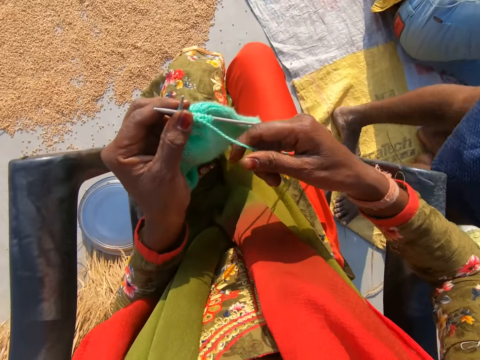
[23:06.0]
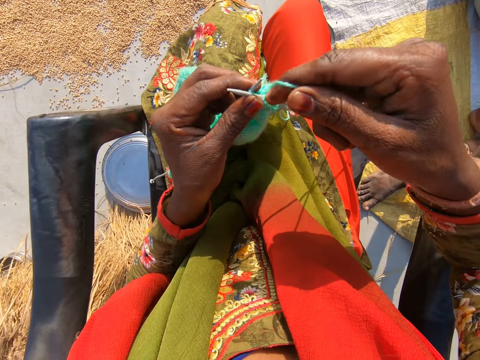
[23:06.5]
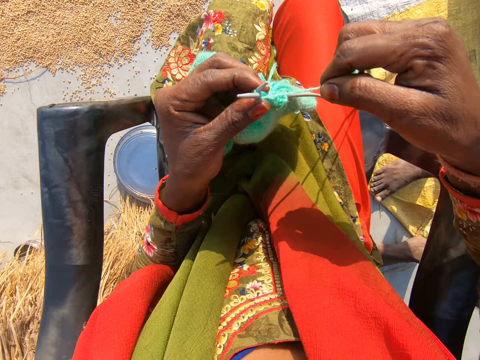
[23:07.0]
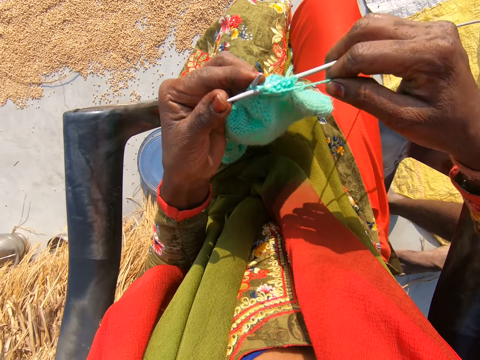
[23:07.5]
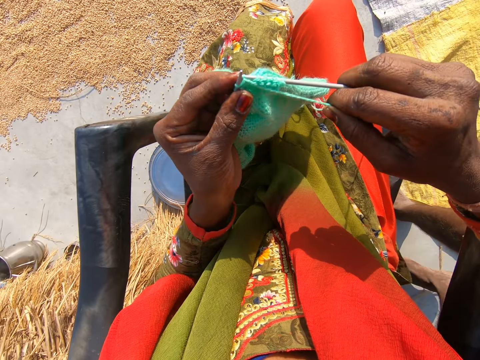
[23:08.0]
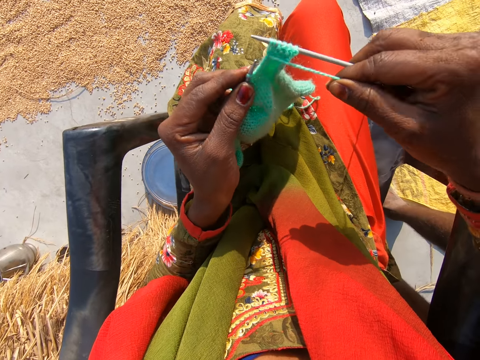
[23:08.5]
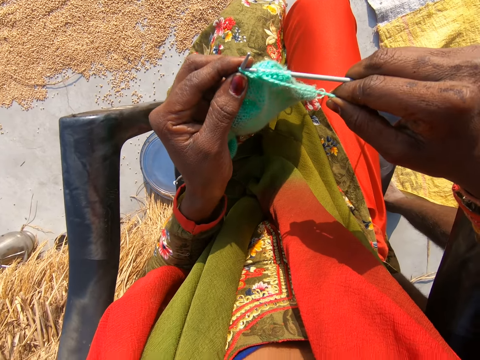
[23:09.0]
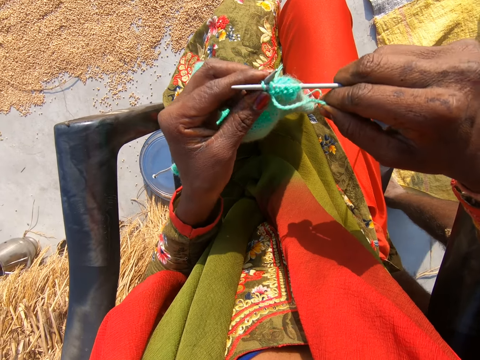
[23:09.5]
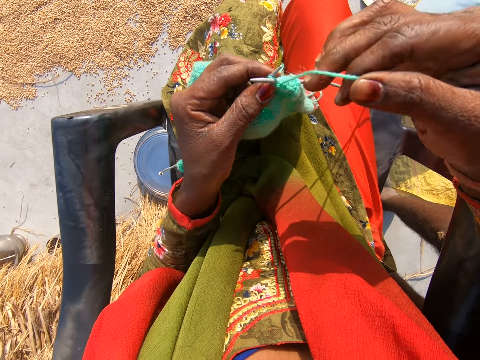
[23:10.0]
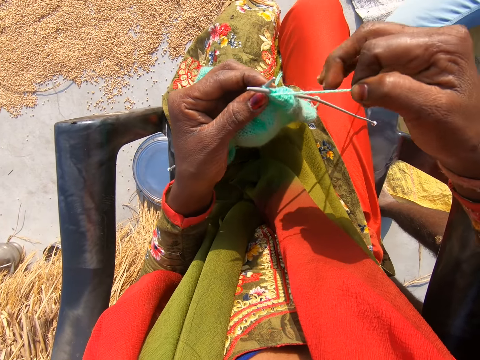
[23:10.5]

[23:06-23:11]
The camera wearer converses. A man moves the leg. Another man moves the leg. The first man converses.
